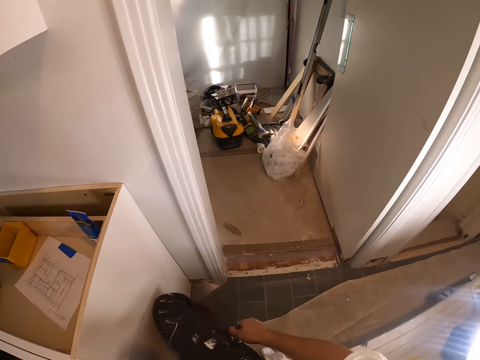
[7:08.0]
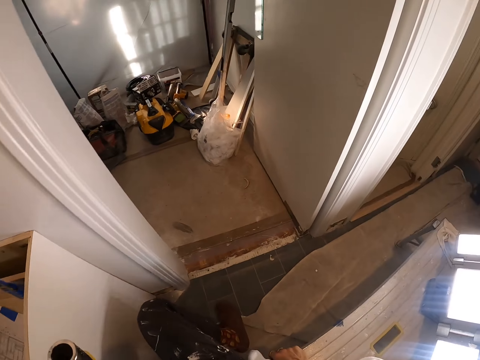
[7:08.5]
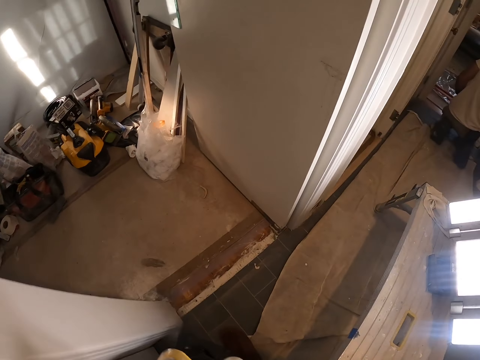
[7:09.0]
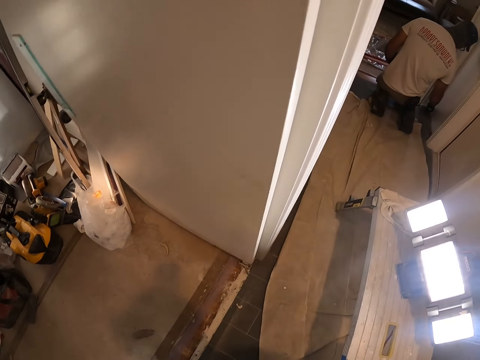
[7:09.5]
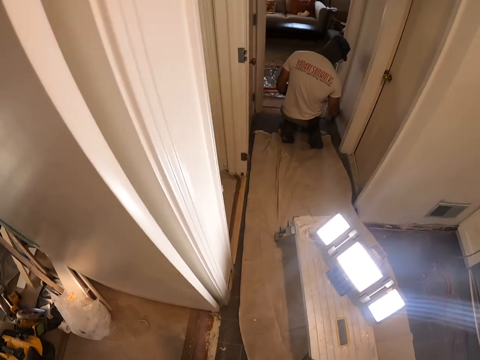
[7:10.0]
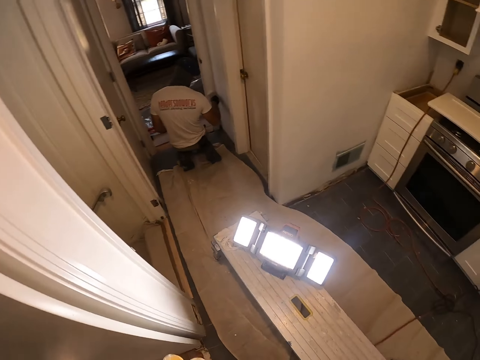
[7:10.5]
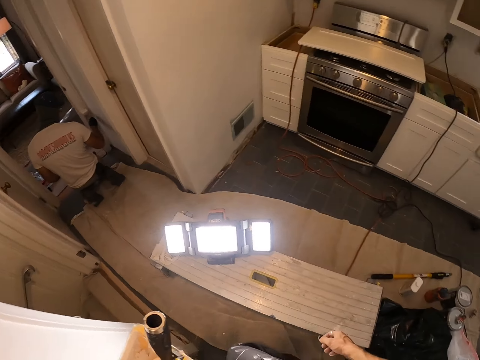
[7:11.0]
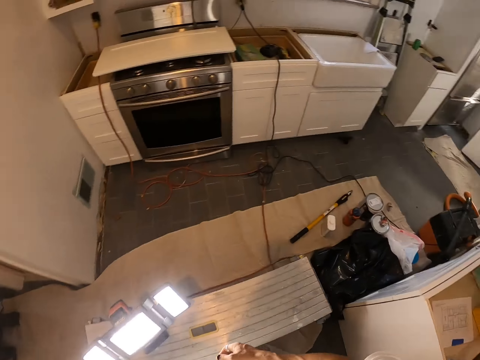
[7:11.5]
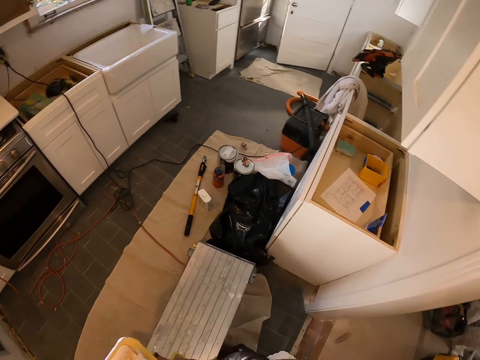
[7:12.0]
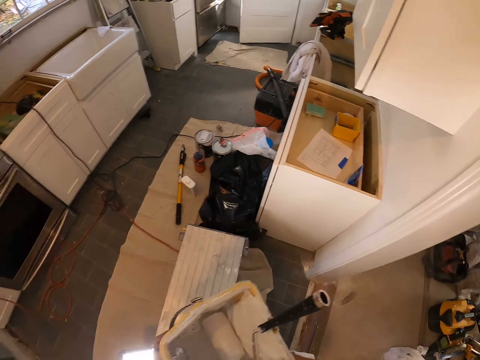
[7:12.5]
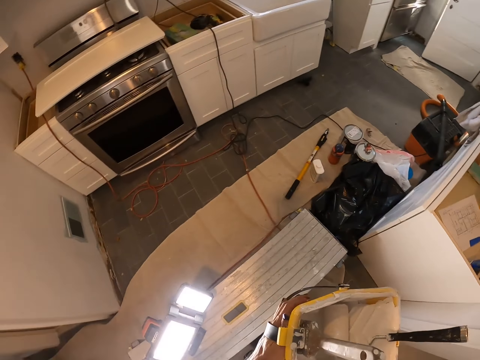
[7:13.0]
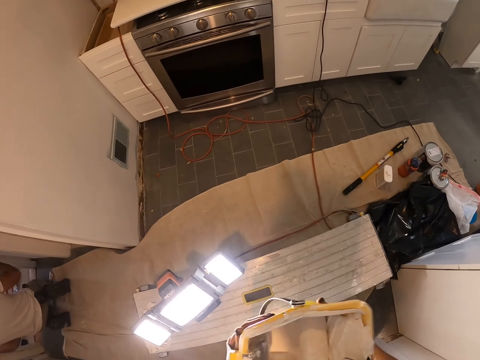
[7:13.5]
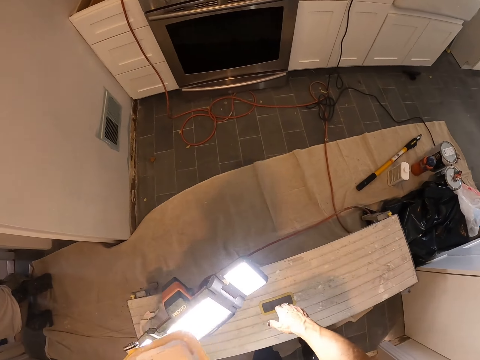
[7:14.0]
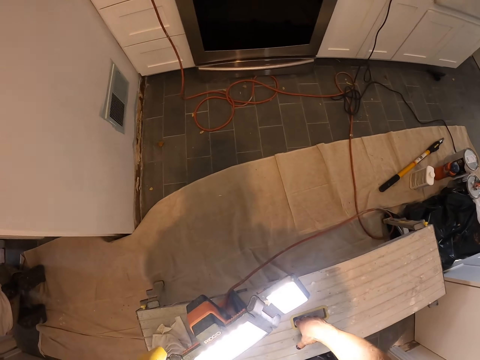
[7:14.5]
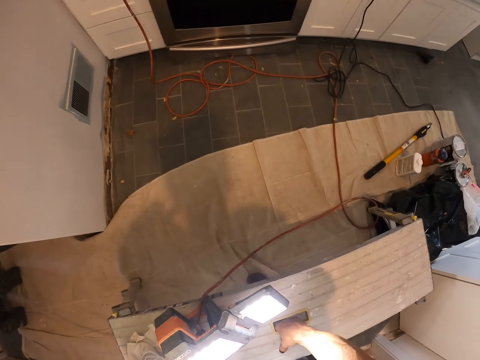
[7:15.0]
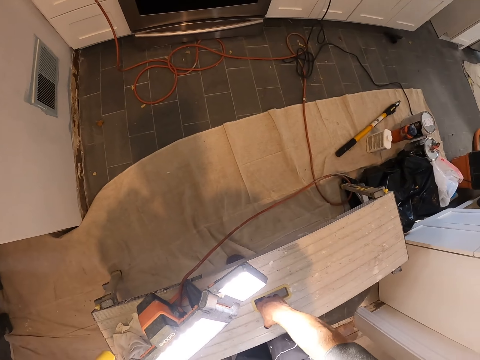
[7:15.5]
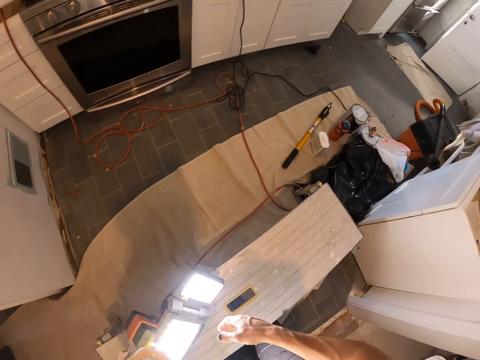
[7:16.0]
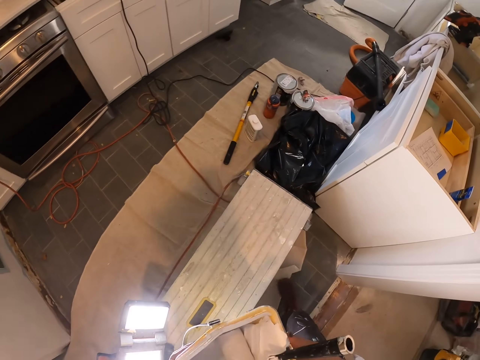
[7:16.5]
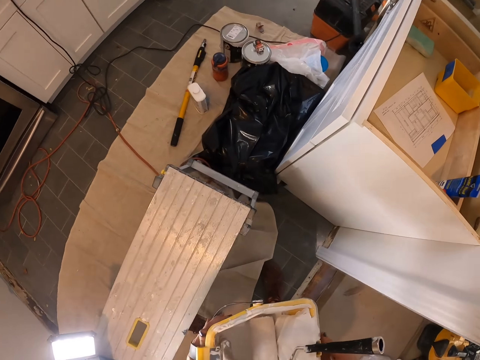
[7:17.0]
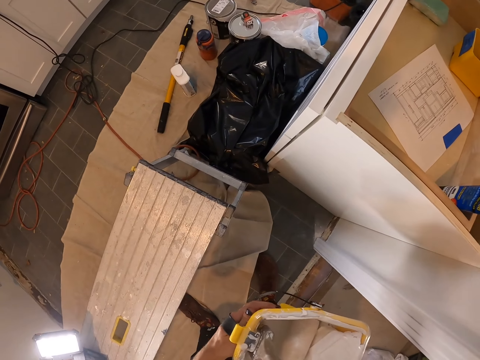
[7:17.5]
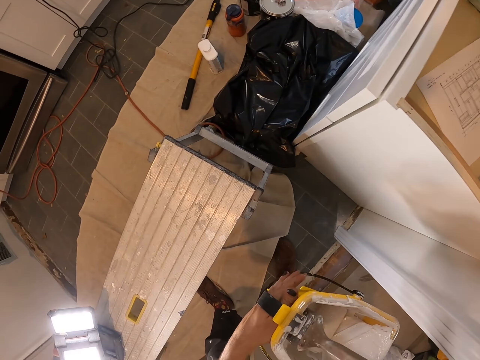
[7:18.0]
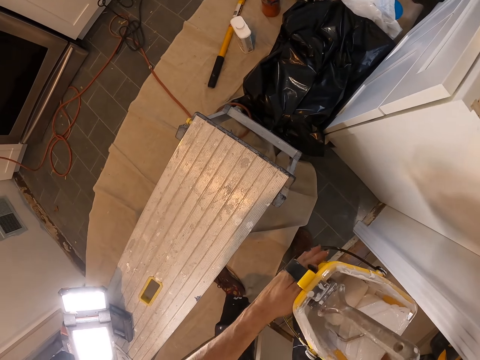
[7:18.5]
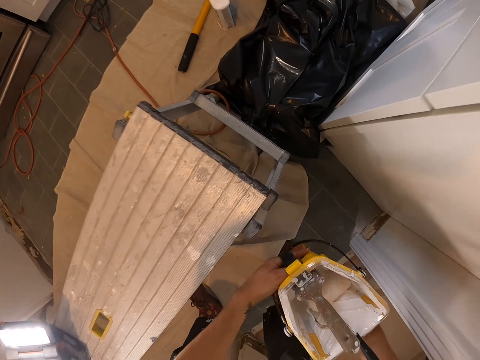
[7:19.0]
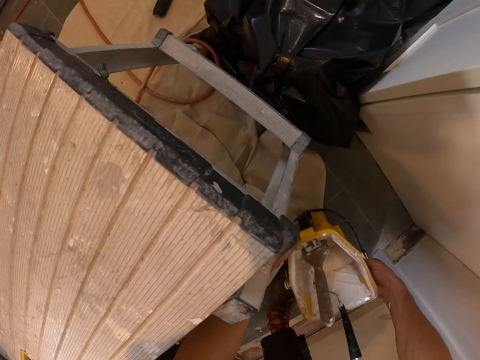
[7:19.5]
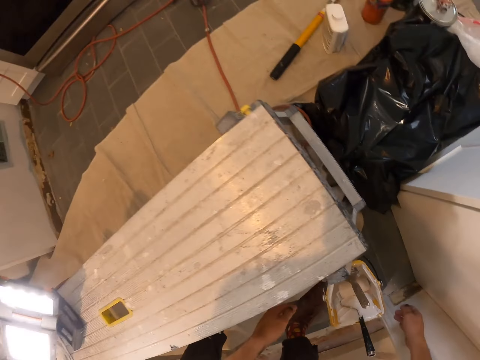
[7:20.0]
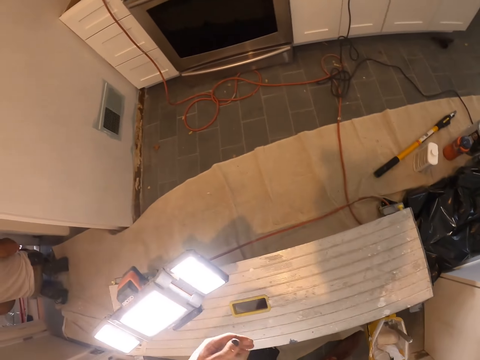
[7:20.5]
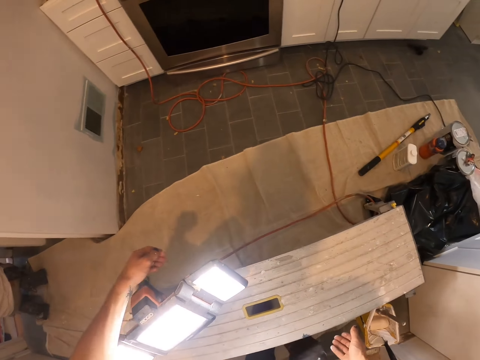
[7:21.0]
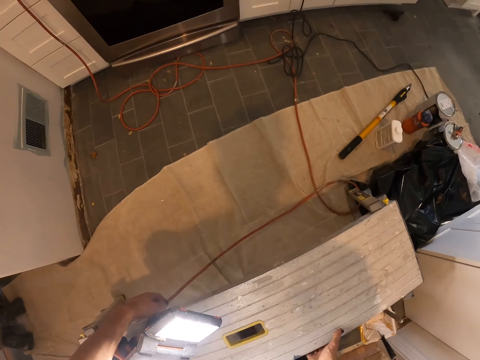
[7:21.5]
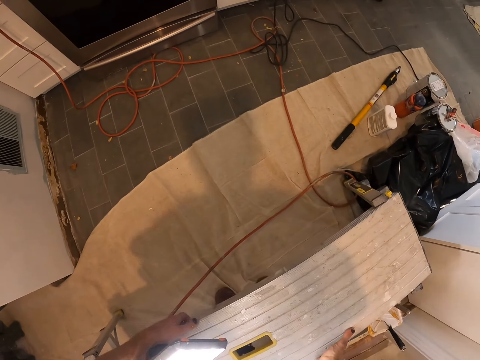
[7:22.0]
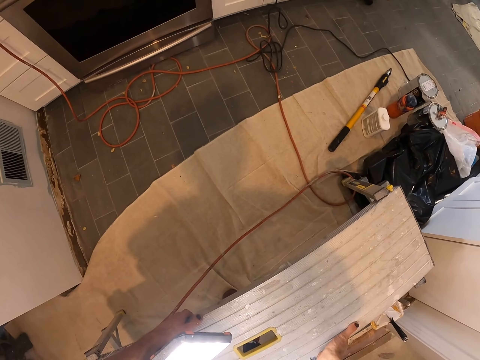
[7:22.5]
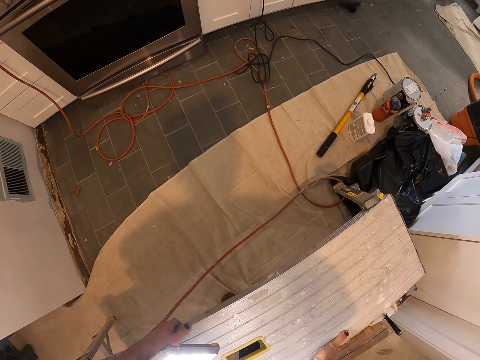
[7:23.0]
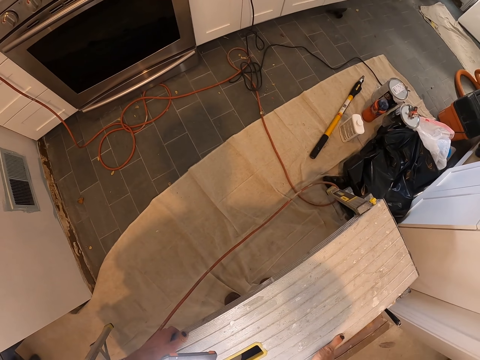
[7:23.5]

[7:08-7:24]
The camera wearer turns around. They touch the paint ladder. They stand up. They drop the paint tray. They hold a paint can. They put down the paint can. They move the paint ladder in the room.

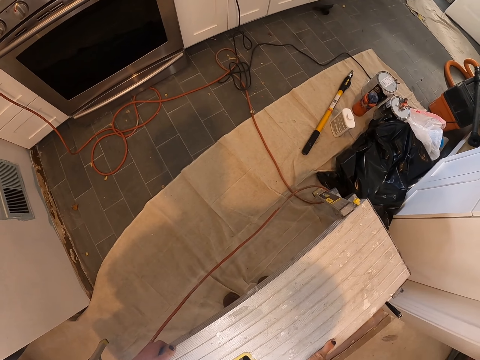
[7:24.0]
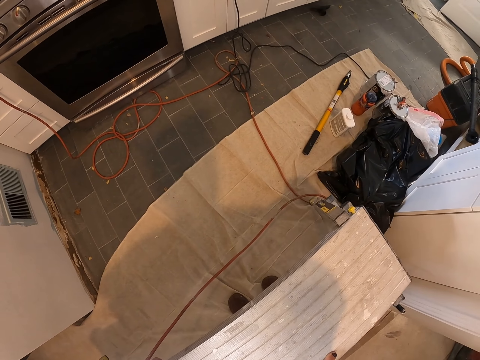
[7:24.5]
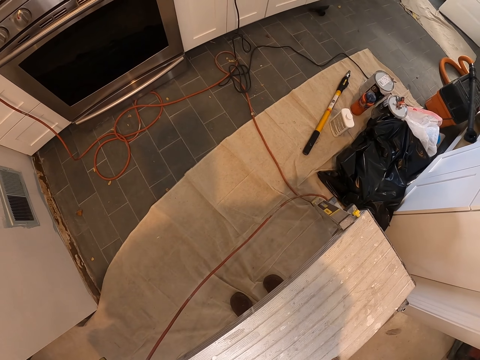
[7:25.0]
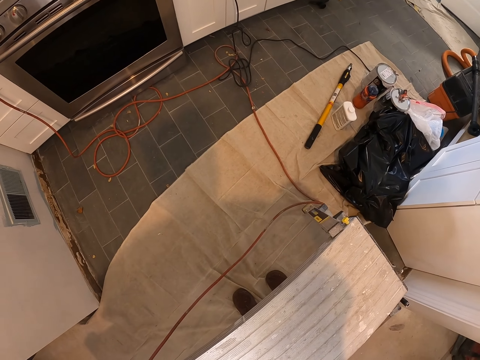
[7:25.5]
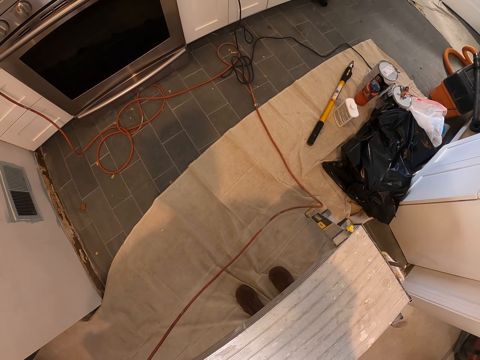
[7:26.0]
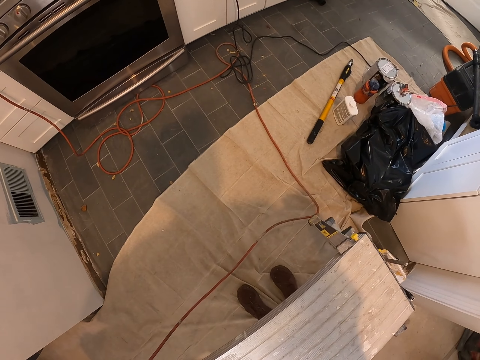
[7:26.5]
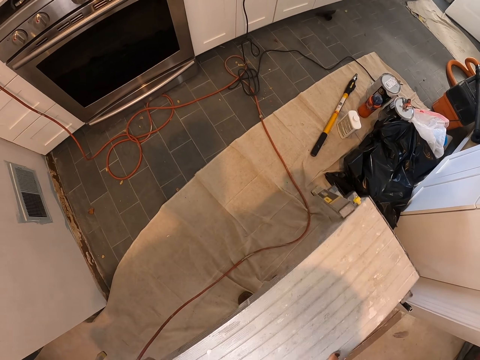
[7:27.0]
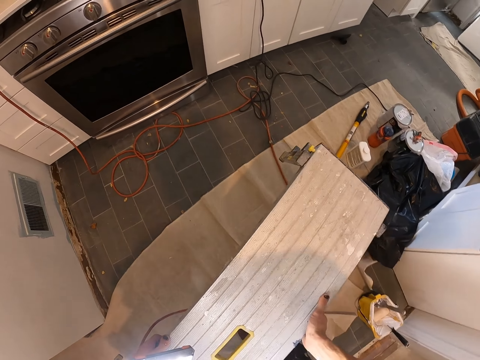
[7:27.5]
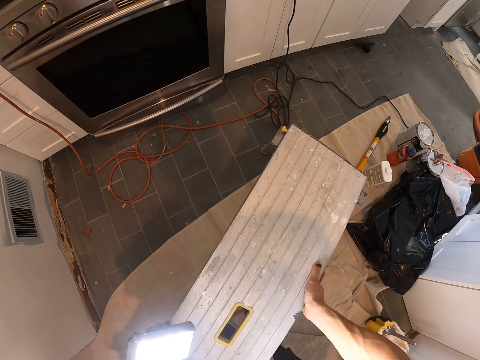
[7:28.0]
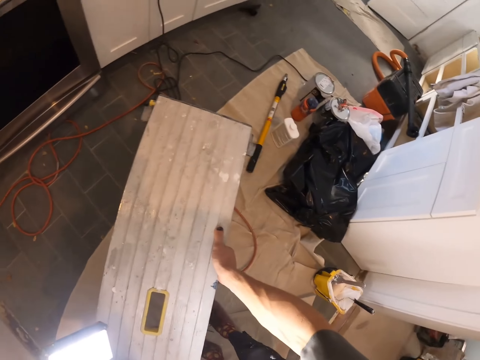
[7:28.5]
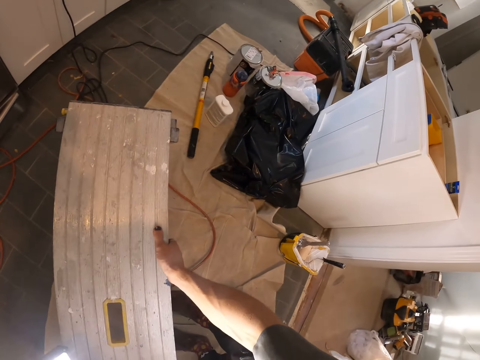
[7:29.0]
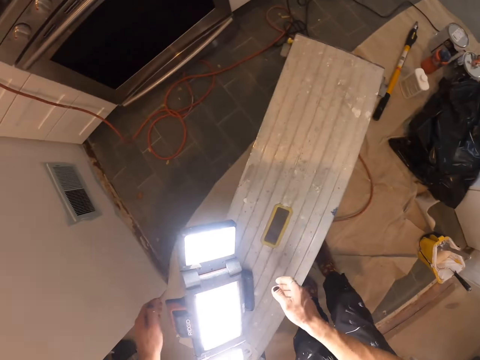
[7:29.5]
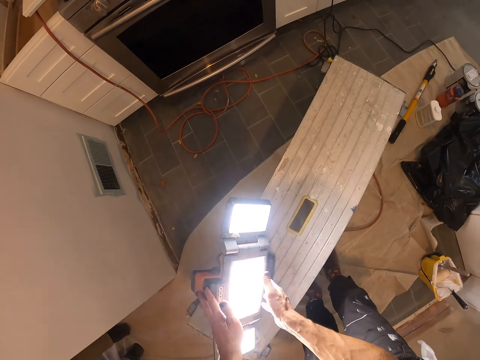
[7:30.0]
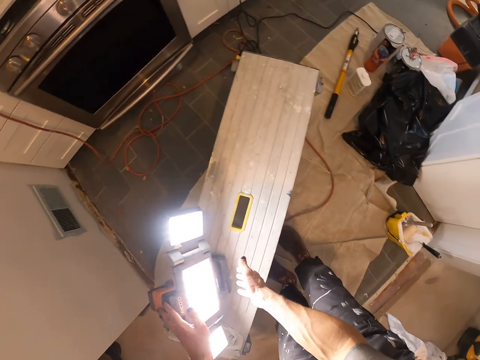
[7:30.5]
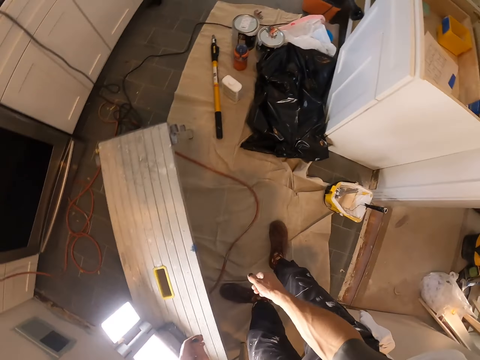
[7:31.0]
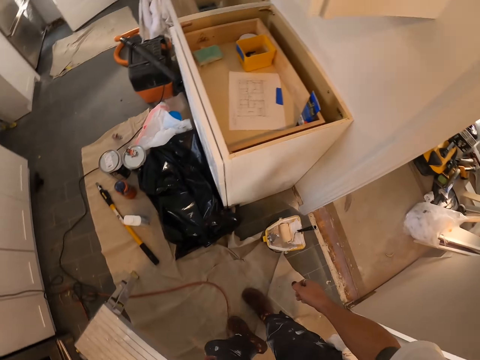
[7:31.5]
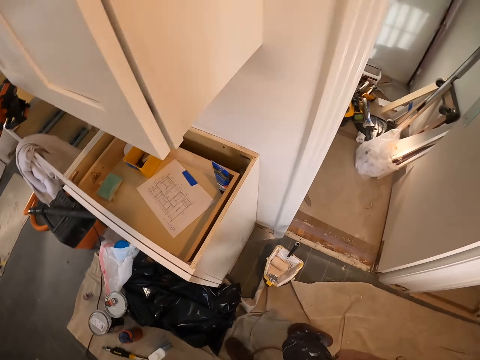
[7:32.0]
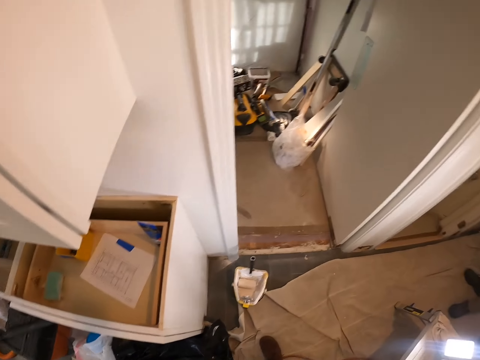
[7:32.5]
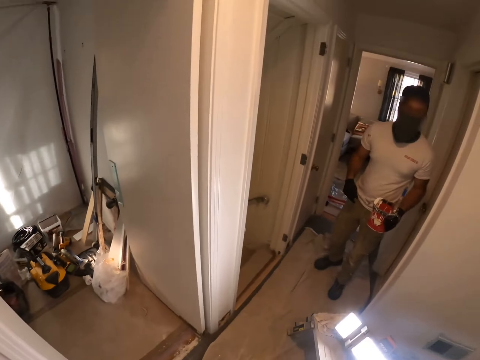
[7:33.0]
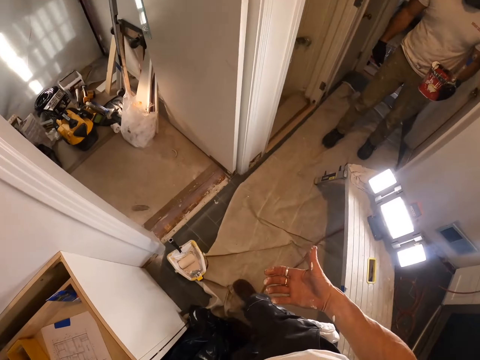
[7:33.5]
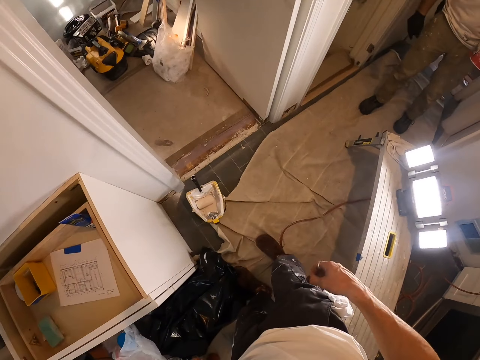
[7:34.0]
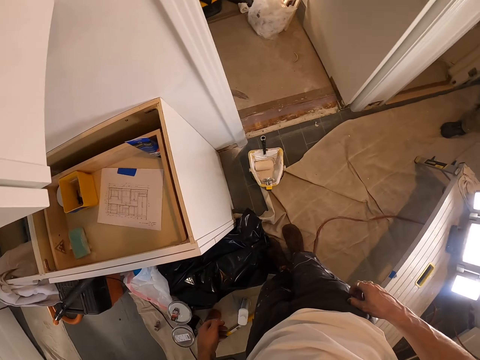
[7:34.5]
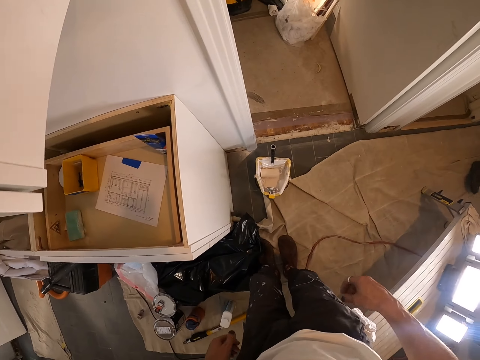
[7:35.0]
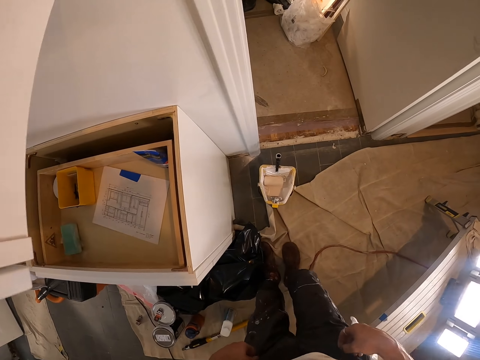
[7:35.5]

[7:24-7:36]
The camera wearer moves a bench. They adjust the paint lamp. They move a solar torch. They look around the room. A man holds a paint can.
